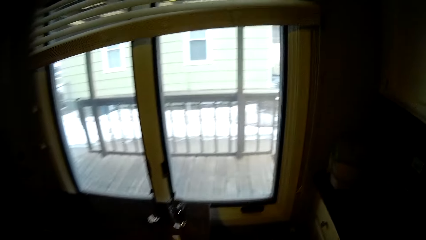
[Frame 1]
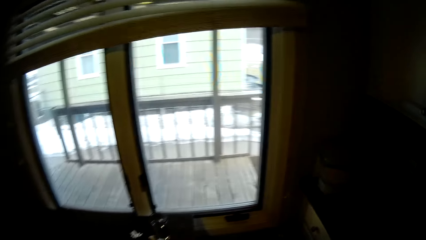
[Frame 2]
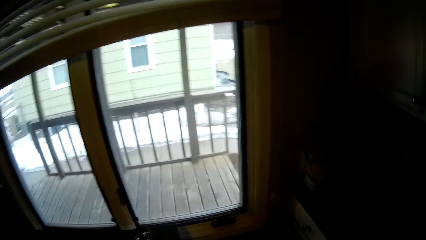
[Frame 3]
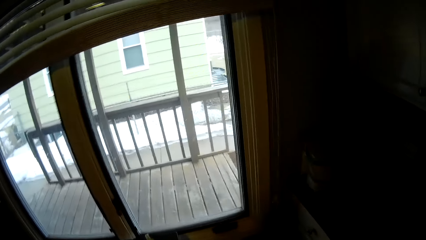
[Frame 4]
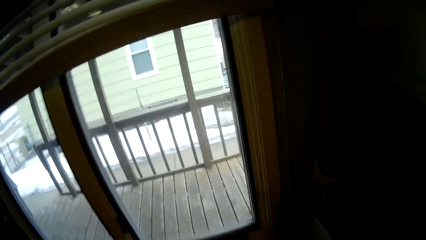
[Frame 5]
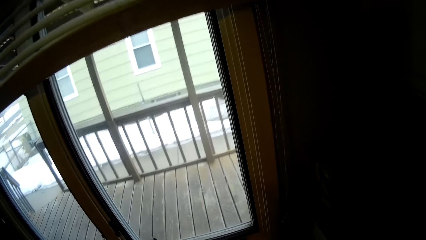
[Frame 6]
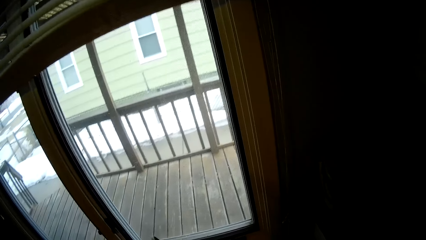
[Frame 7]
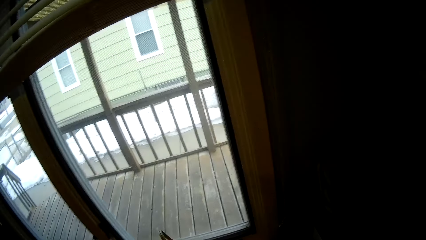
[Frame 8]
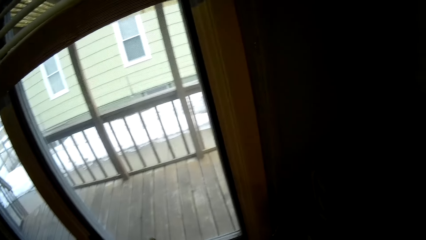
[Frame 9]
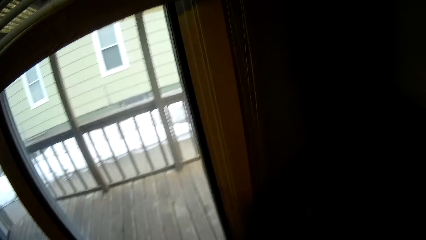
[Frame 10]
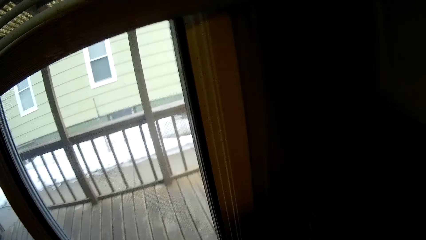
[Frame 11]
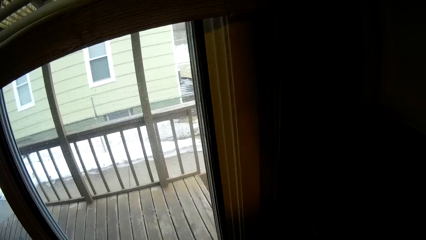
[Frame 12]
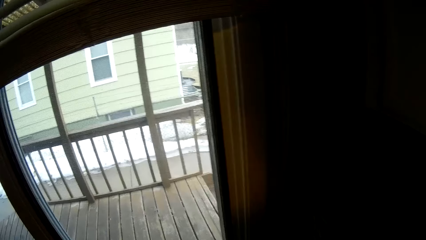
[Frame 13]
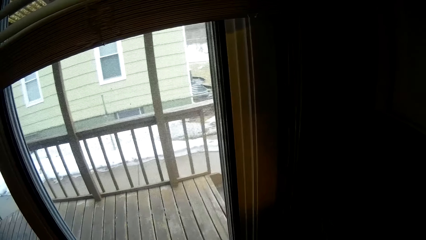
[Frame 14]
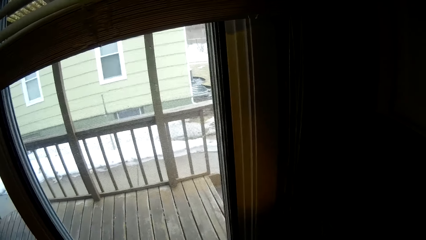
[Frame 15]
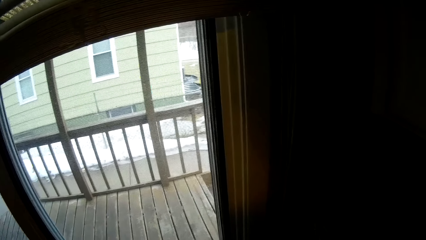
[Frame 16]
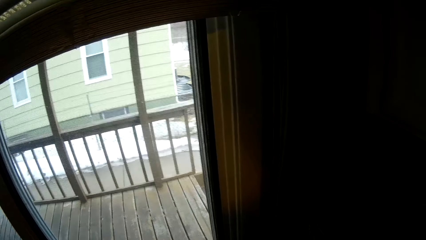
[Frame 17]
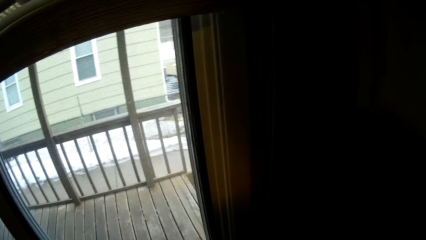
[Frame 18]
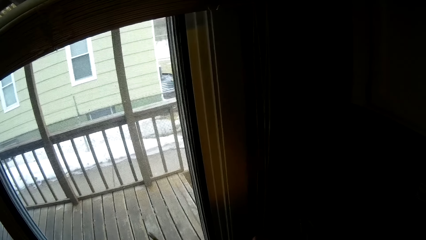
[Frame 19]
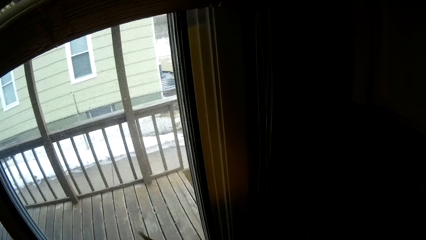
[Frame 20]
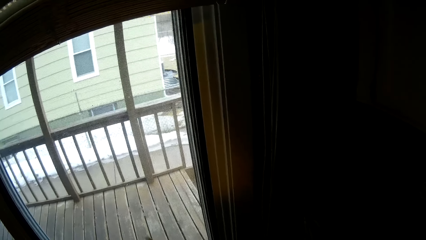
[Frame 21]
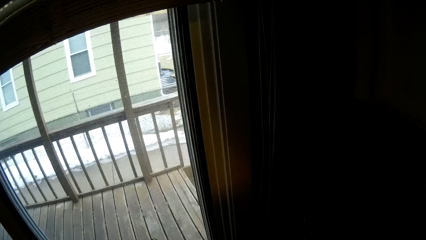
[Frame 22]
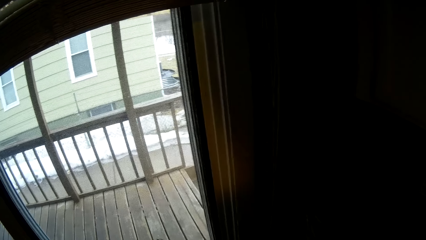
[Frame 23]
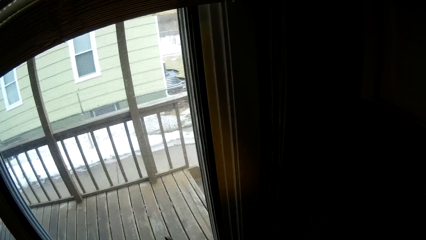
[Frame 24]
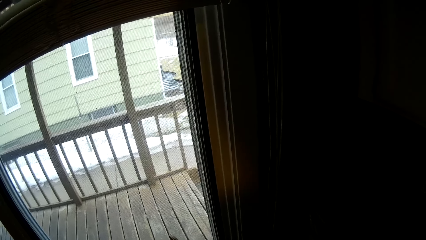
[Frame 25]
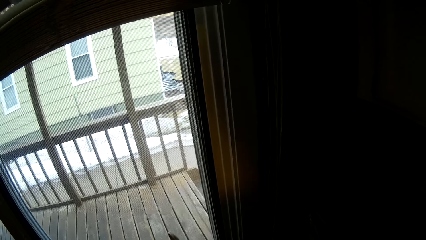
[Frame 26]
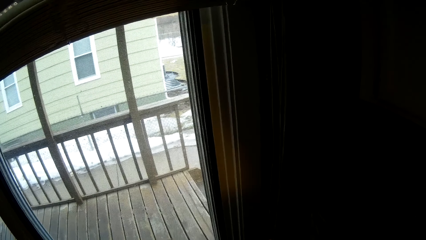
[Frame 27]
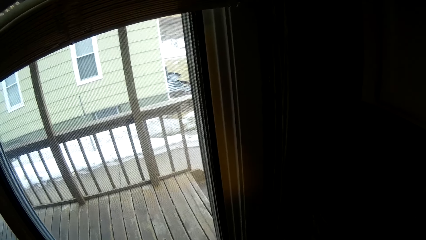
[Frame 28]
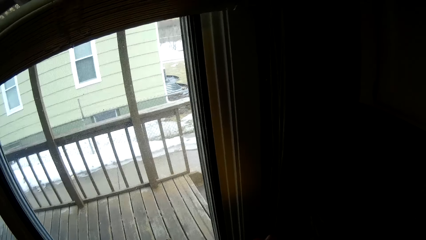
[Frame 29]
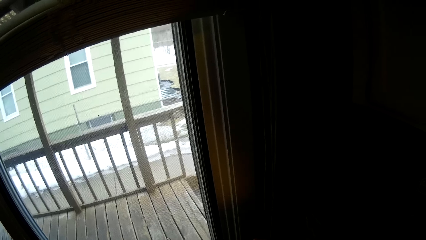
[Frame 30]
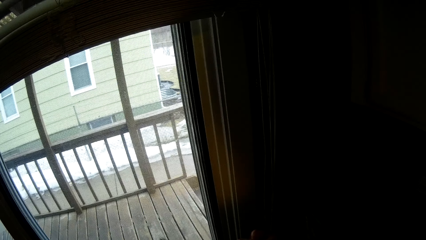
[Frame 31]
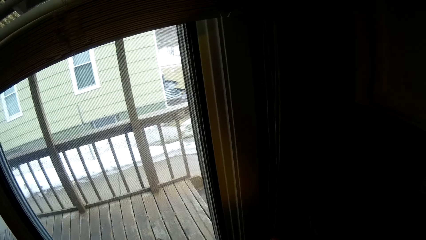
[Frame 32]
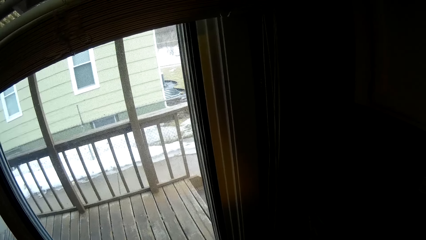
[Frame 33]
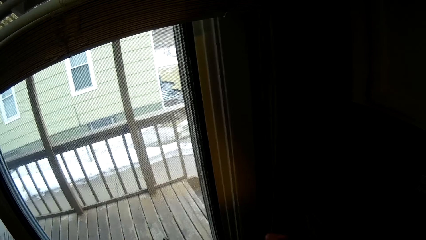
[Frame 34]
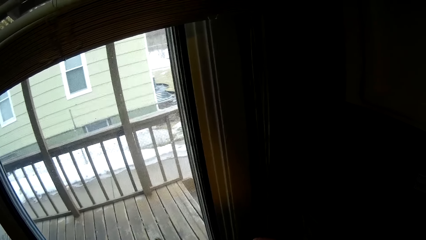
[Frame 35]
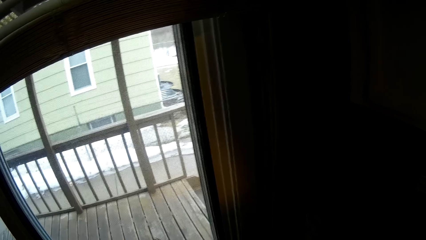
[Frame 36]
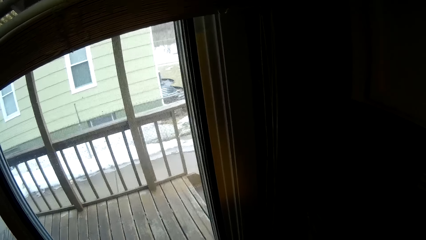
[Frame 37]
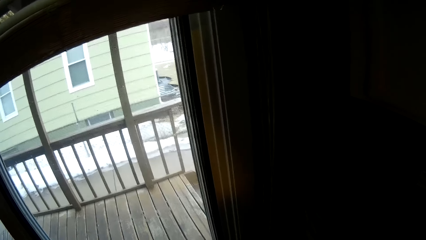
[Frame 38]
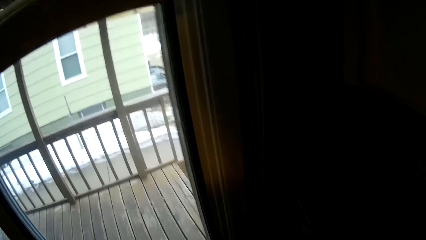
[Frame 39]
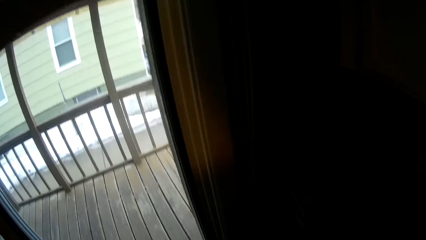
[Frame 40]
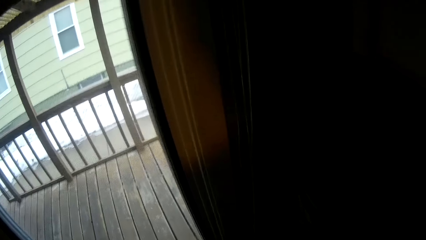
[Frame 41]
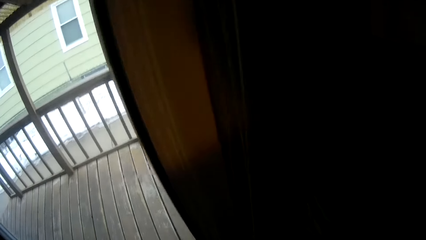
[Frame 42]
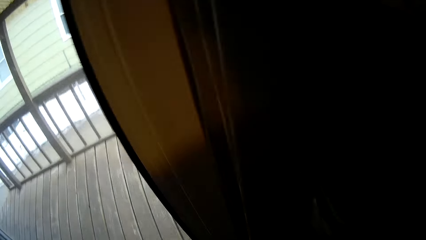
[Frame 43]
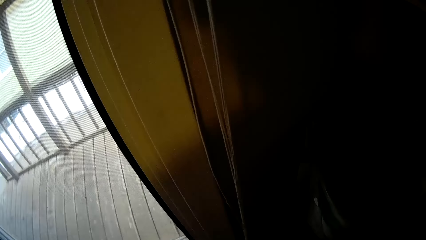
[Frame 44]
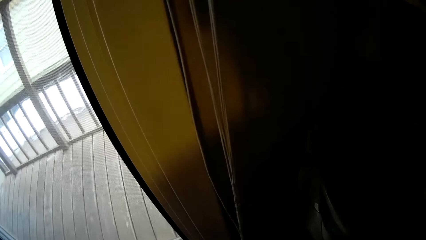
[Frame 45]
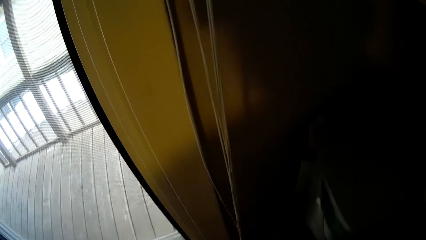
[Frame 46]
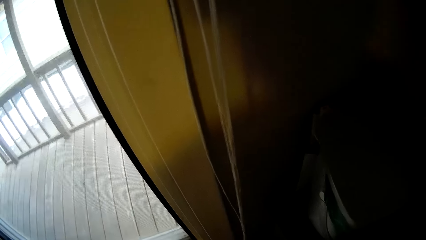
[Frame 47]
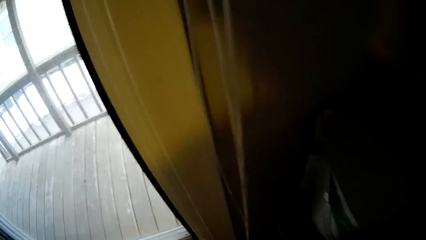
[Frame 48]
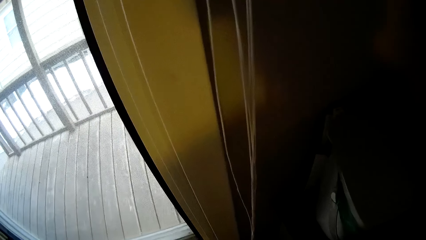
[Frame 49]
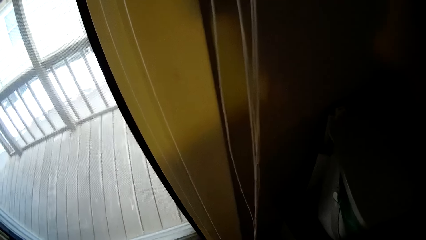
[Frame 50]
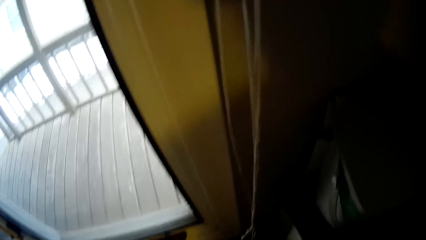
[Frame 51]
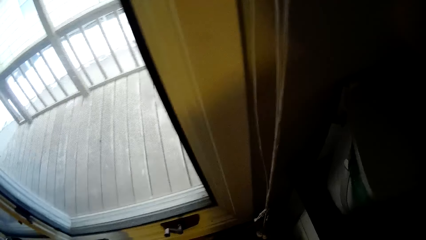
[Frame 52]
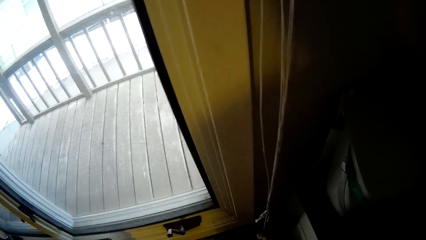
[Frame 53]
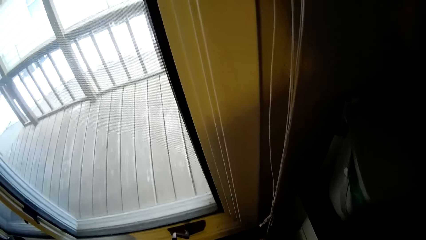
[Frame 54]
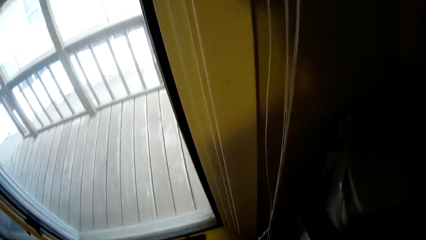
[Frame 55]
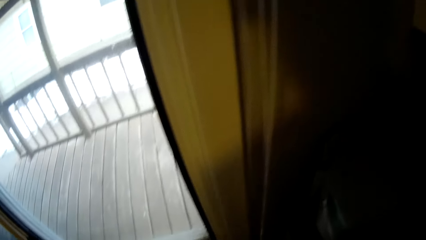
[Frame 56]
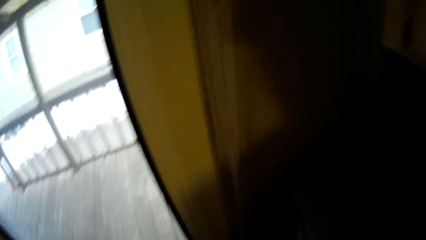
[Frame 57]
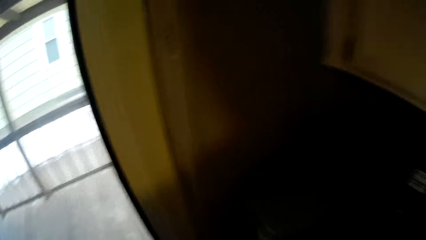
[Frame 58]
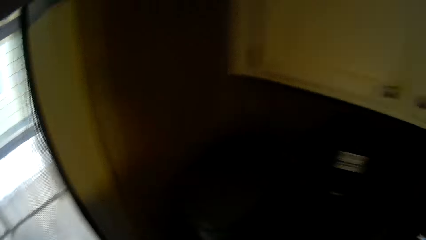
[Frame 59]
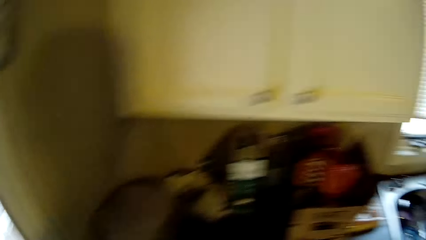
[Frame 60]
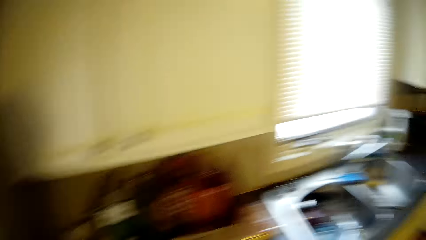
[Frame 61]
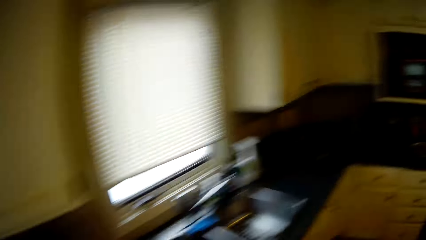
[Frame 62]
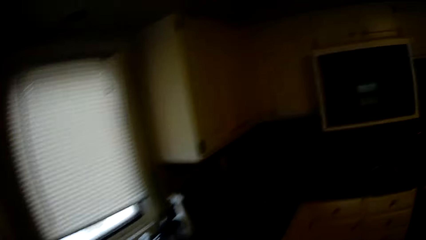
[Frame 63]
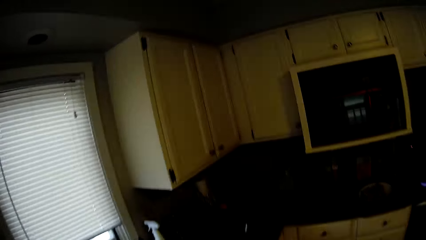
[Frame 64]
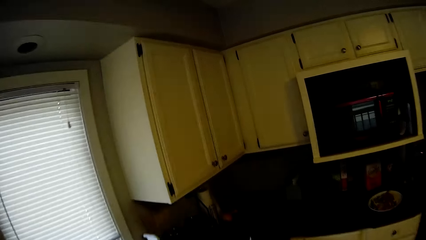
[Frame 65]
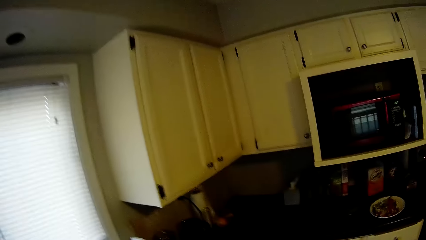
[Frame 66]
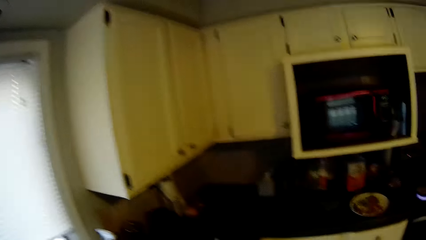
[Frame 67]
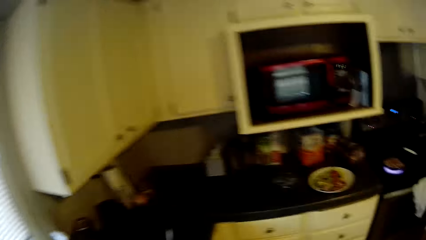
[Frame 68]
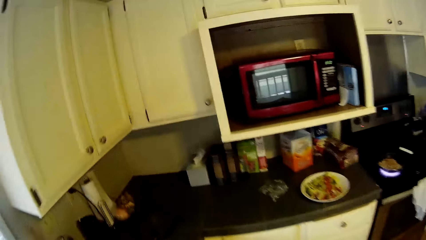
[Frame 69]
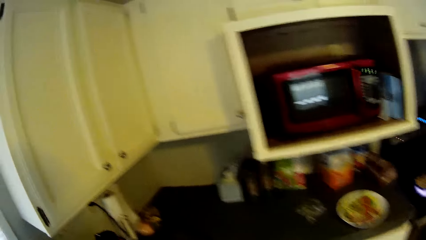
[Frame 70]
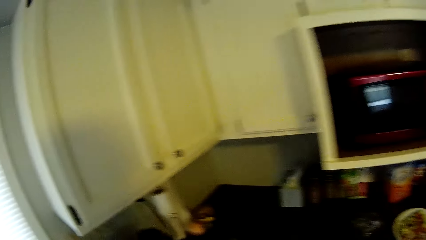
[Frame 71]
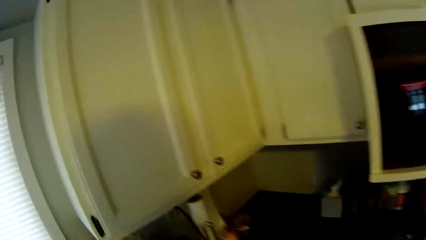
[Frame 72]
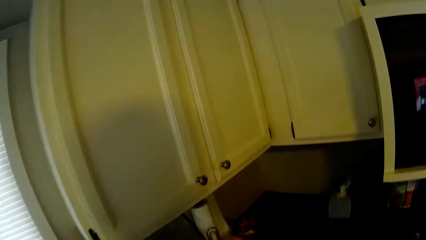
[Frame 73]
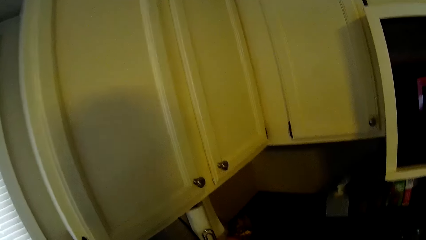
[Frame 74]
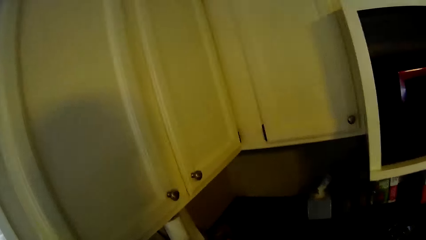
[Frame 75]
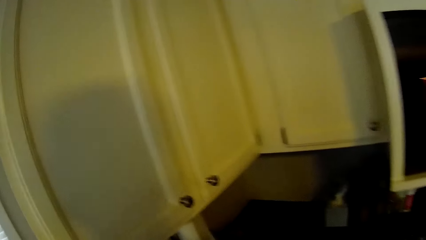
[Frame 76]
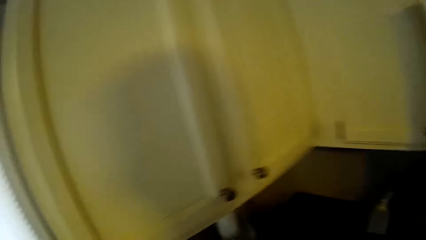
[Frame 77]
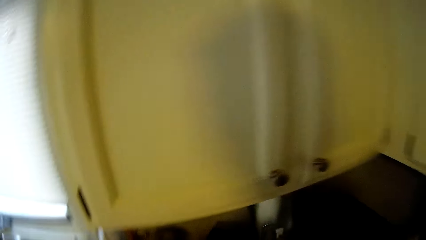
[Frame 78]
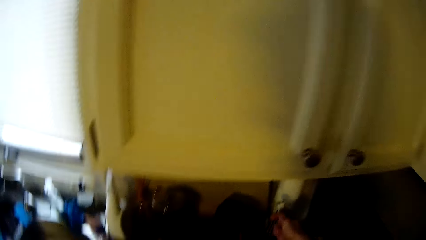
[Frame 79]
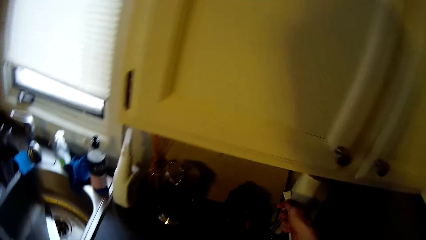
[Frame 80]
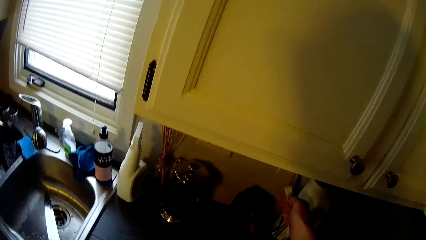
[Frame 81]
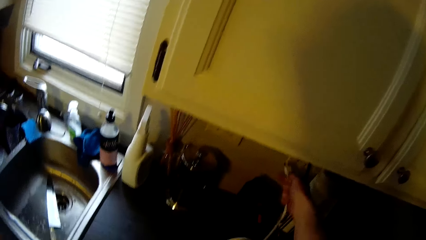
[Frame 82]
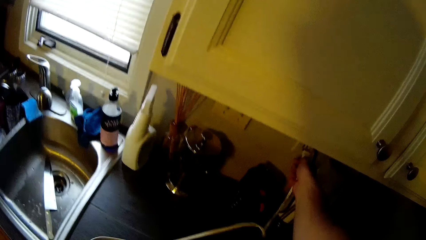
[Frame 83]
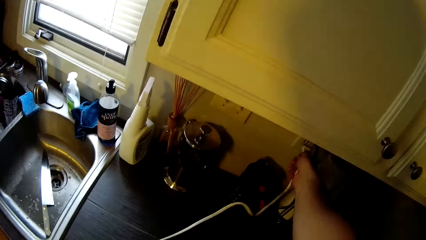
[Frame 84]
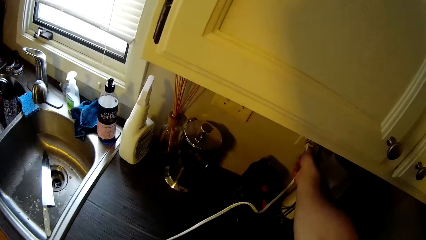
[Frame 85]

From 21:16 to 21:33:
The camera wearer walks around. They look around. They move around.
